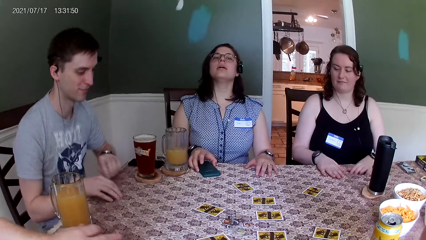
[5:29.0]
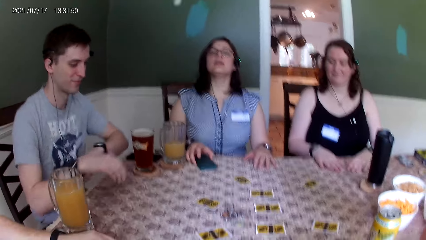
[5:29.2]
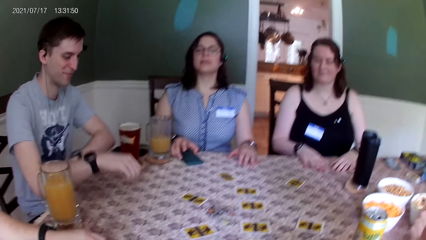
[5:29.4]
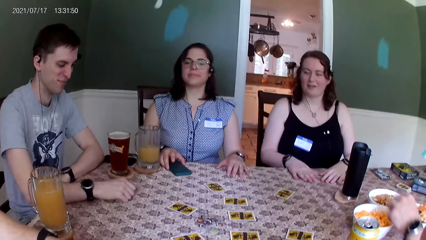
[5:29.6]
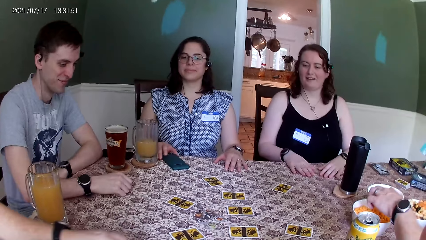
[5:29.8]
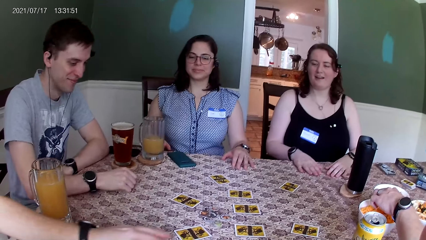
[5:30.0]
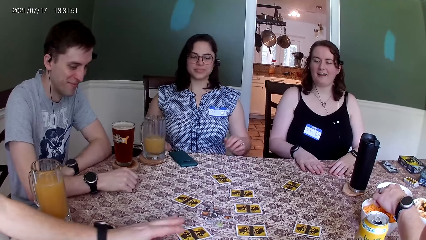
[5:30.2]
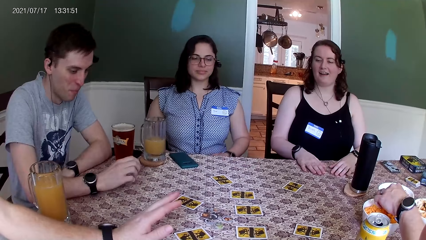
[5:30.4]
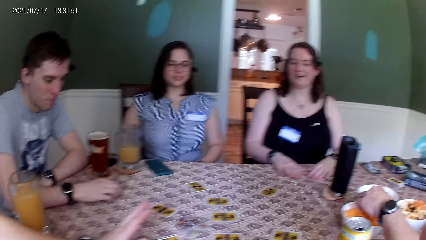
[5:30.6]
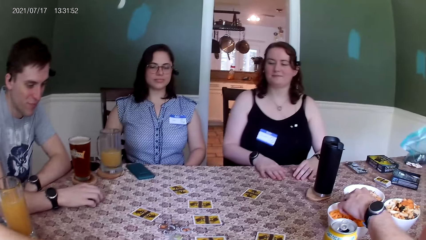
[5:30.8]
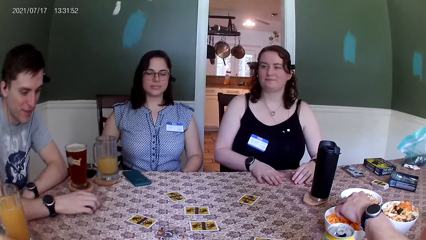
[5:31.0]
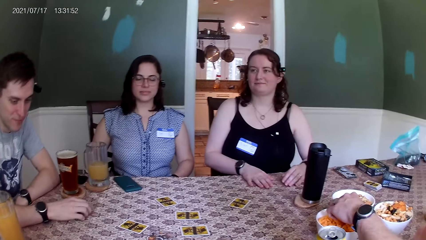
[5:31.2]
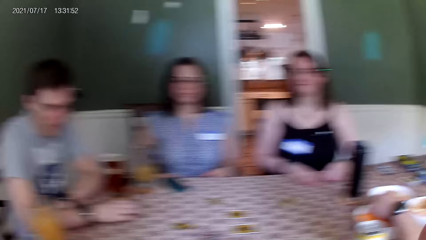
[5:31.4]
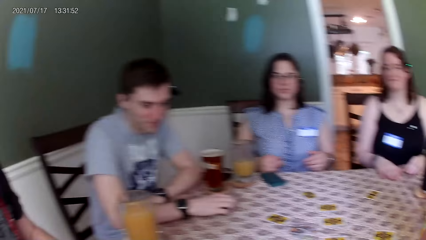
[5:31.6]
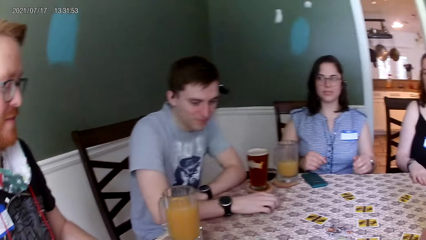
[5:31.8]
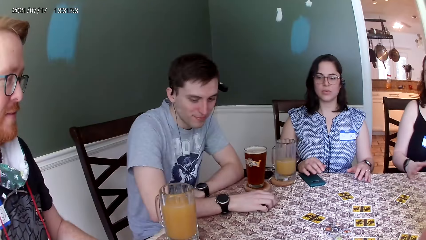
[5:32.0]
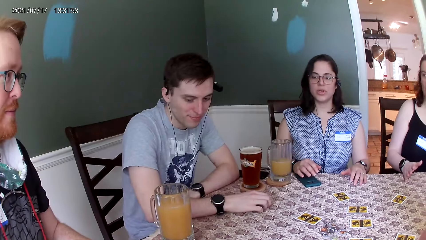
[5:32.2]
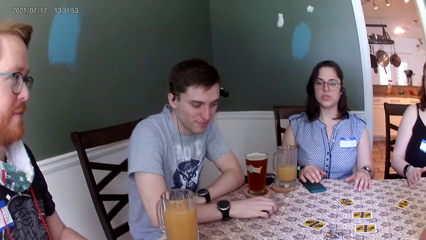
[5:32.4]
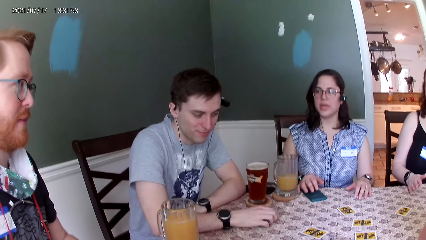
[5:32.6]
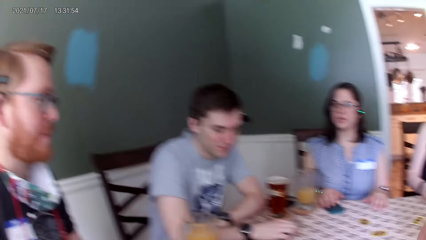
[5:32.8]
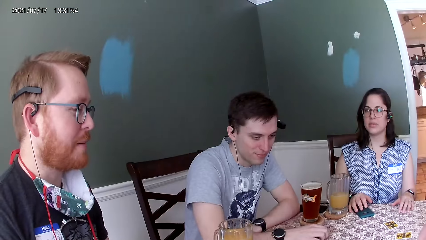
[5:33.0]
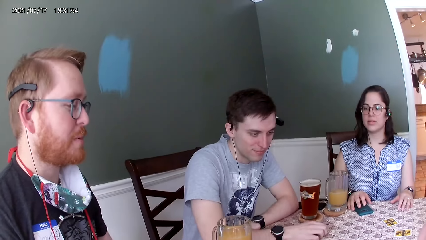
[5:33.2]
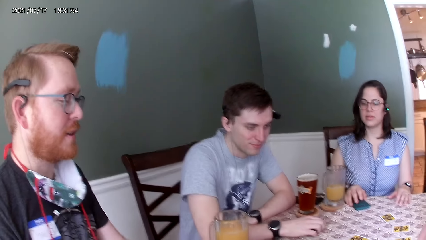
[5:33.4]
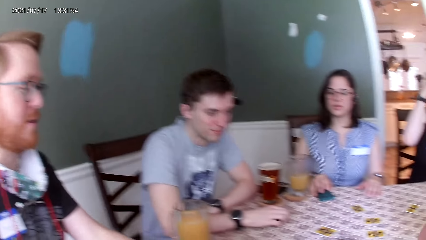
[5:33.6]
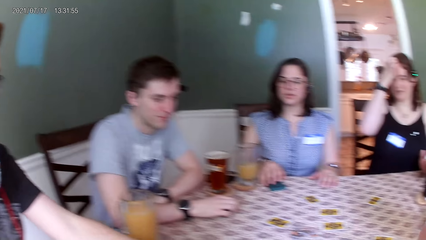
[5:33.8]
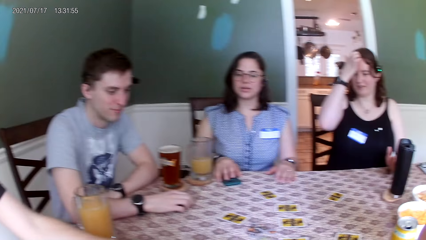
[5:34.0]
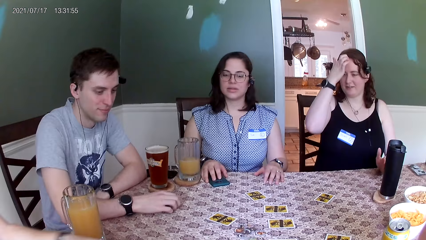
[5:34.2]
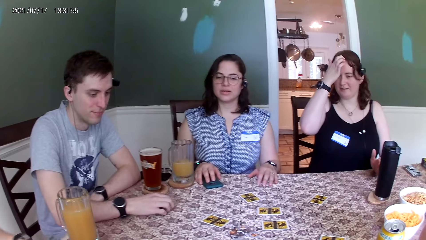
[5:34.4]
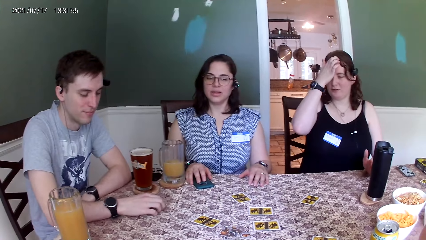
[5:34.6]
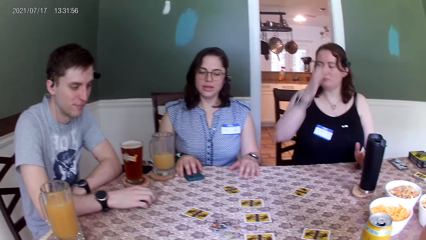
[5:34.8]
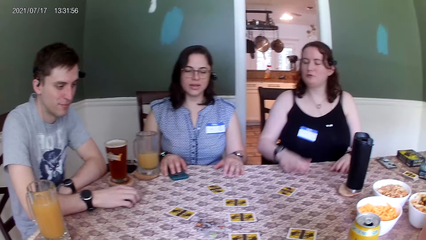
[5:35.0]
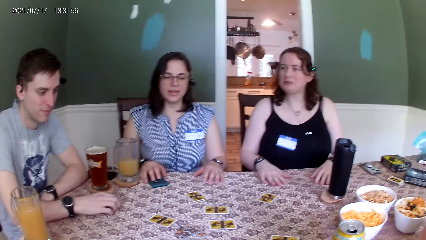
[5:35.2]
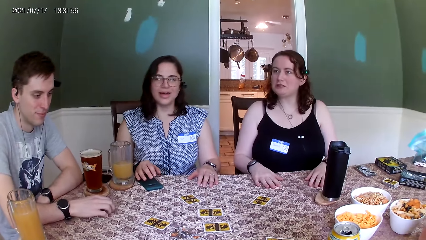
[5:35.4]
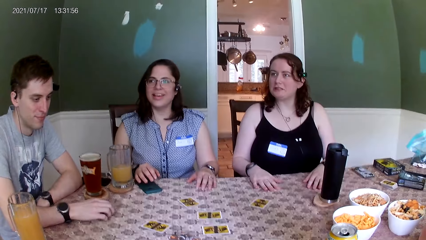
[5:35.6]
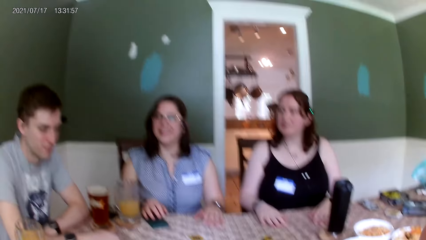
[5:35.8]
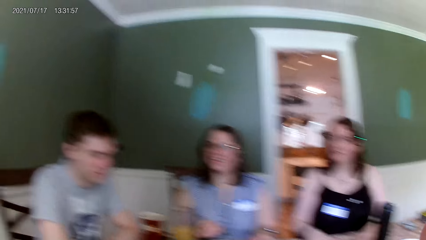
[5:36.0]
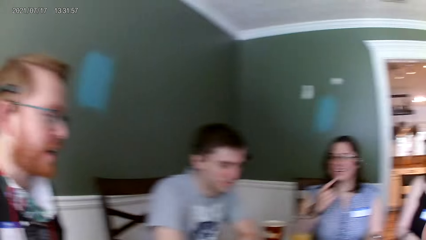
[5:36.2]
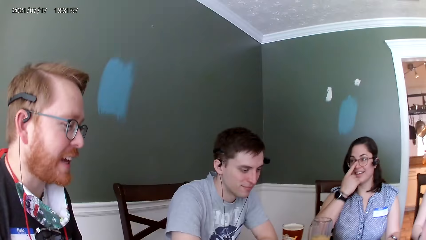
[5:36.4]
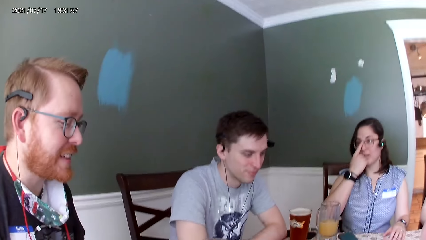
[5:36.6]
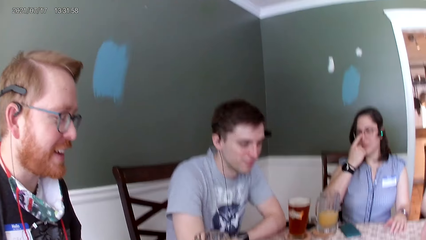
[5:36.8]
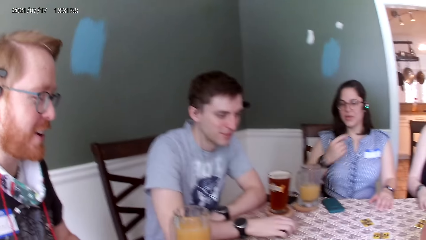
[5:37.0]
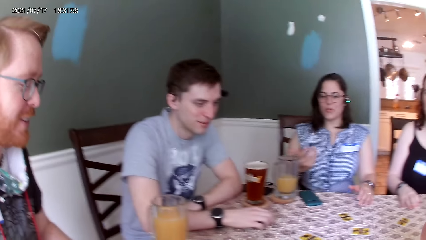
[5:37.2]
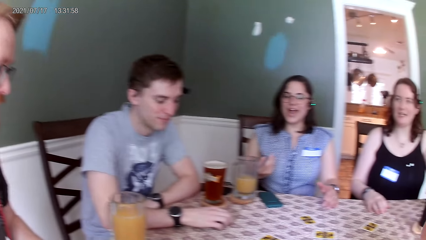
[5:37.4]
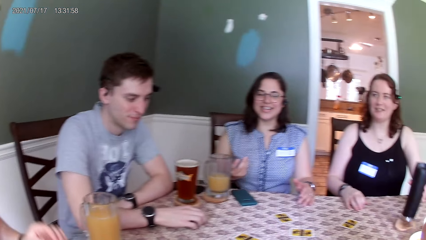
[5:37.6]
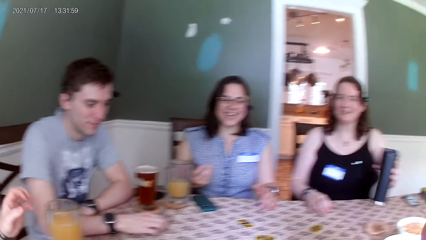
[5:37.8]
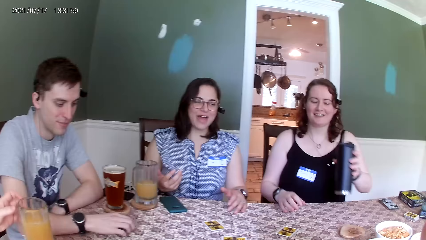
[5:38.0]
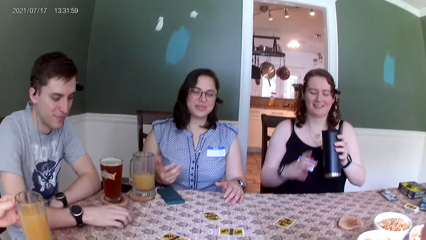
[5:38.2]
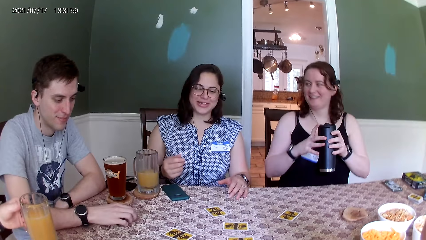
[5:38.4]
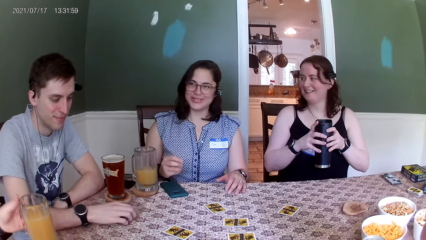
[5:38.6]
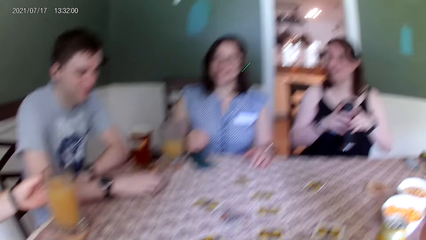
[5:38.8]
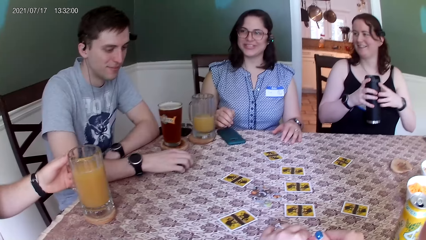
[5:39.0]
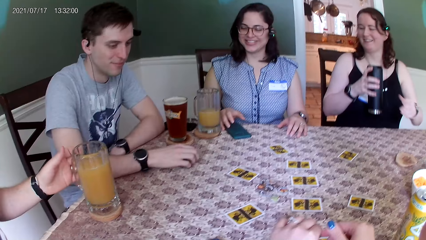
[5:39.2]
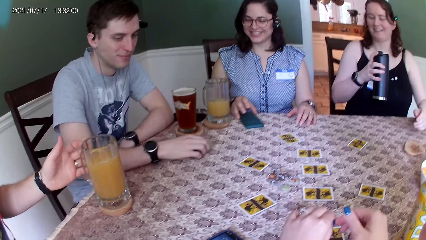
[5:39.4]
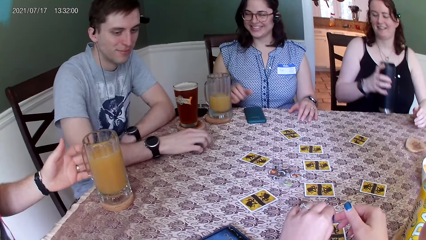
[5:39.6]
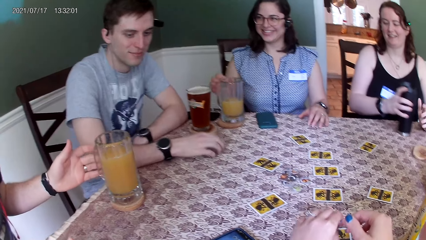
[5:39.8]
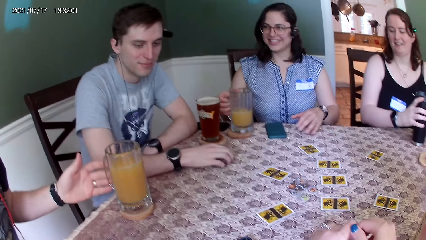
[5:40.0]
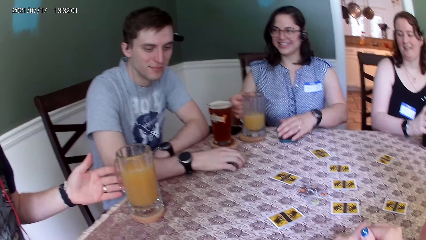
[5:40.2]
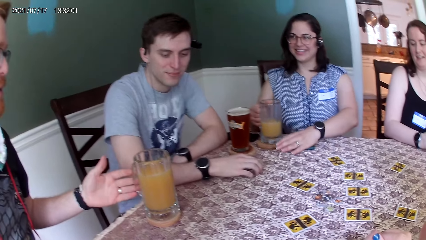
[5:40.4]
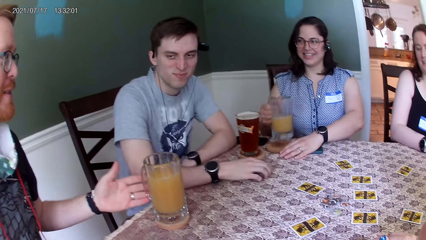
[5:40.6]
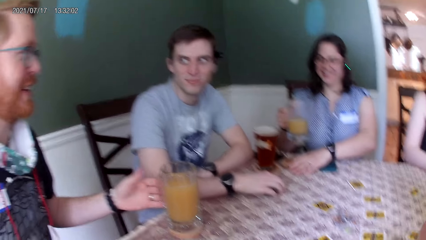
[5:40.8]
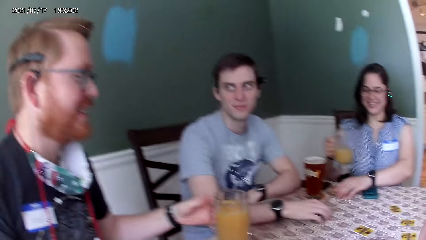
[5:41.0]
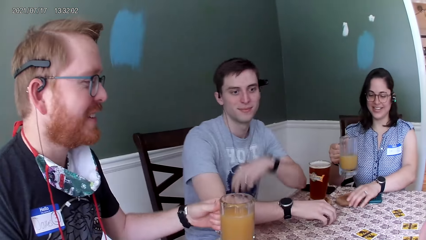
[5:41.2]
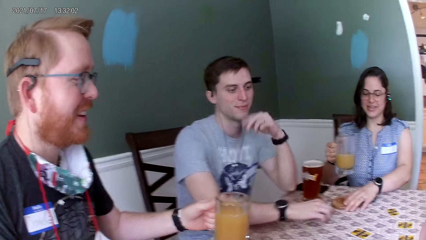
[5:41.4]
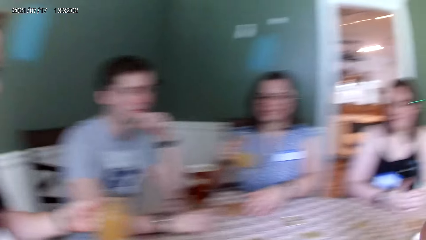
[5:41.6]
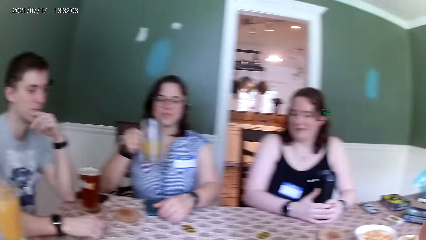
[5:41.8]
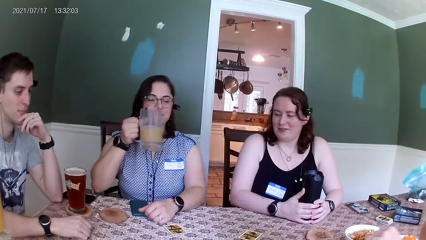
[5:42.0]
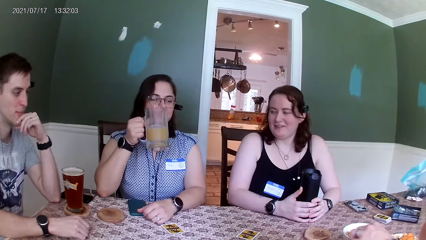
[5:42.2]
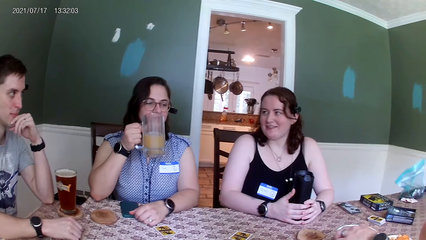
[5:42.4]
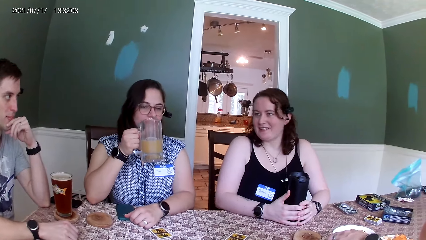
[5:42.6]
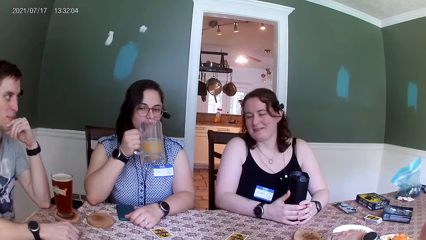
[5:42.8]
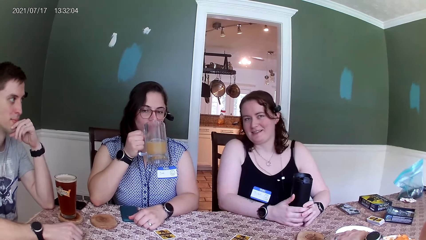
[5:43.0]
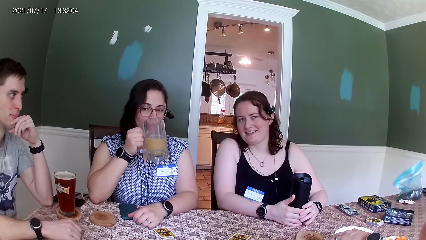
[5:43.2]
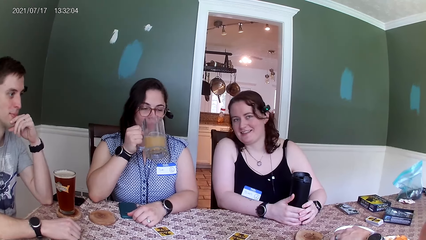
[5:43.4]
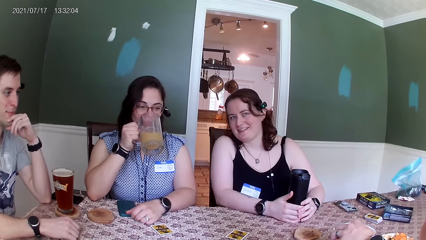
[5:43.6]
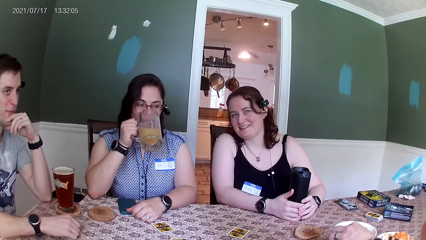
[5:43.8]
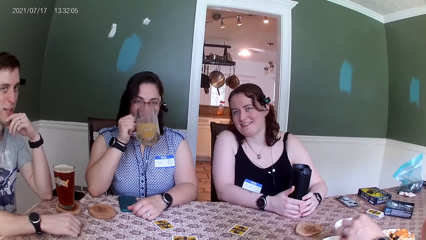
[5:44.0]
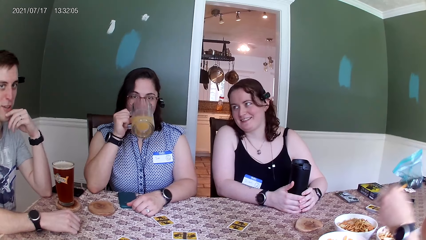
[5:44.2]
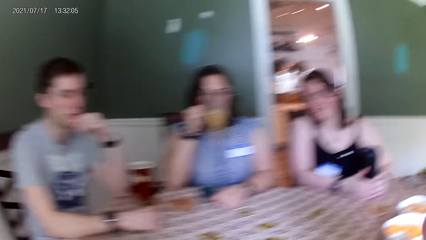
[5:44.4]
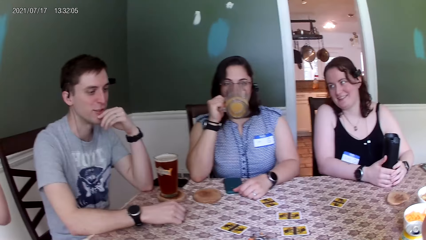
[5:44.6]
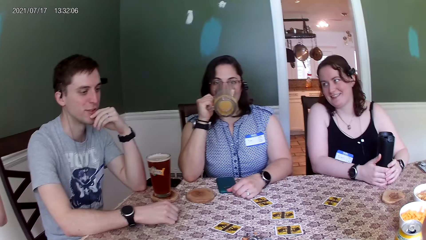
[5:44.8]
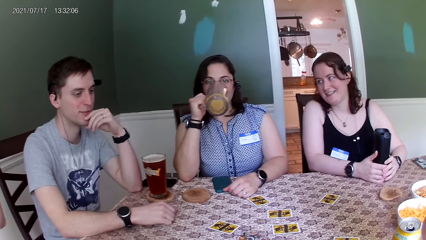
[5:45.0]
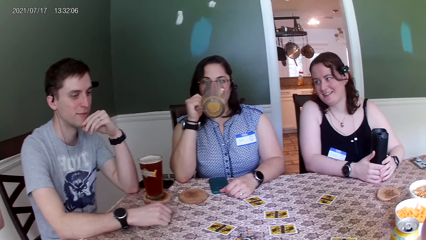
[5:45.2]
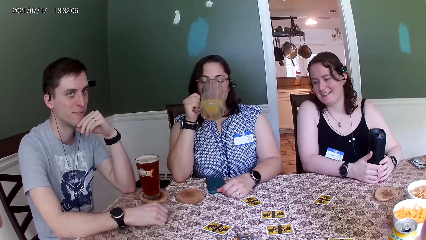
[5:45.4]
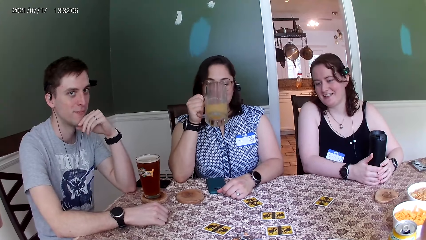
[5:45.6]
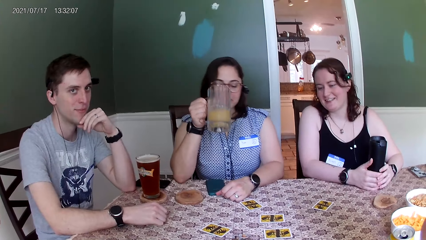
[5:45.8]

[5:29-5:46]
A man takes some snacks from a bowl with his left hand. A second man places his left hand on a card. A woman interacts with the second man. The camera wearer looks around. Another woman picks up a water flask from the table with her left hand, moves the water flask from her left hand to her right hand, and drops the water flask on the table with her right hand. The first woman picks up the cup of drink from the table with her right hand and moves the drink coaster on the table with her left hand. The other woman interacts with a group of people at the table. The second man picks up the cup of drink from the table with his left hand. The first man eats snacks from the bowl with his left hand. A third man interacts with the group of people. The first woman drinks from the cup.
